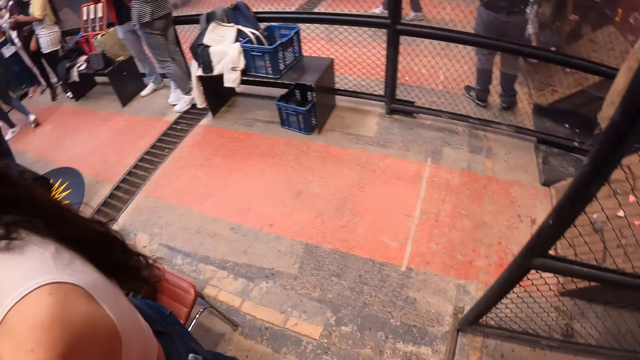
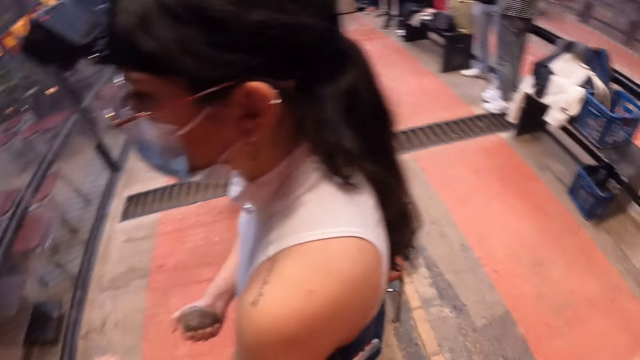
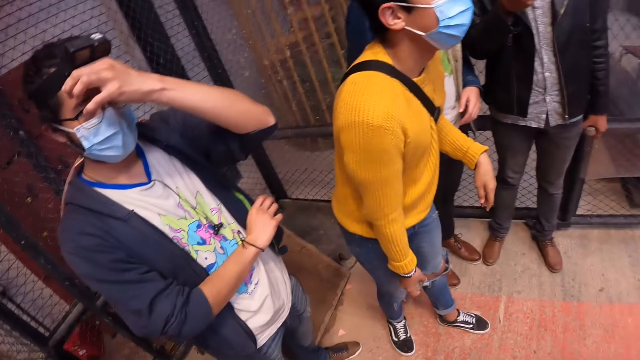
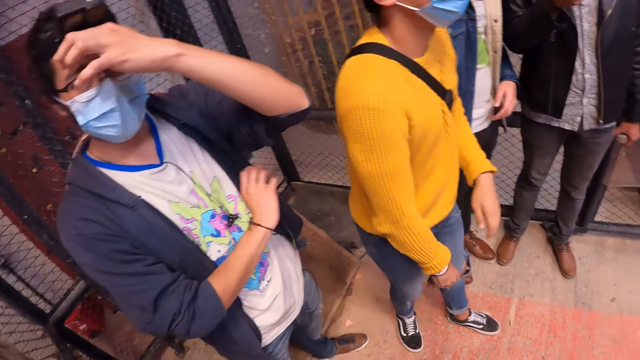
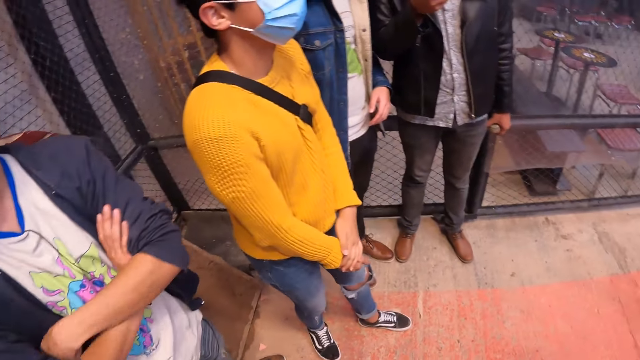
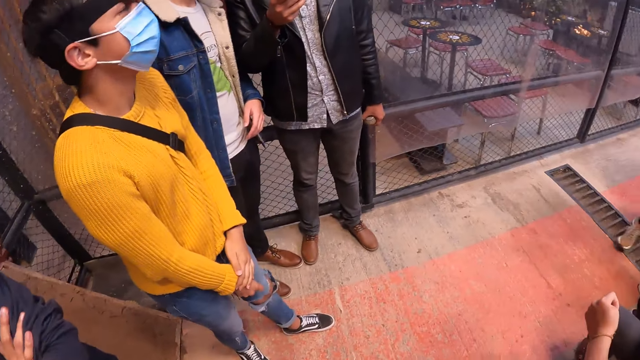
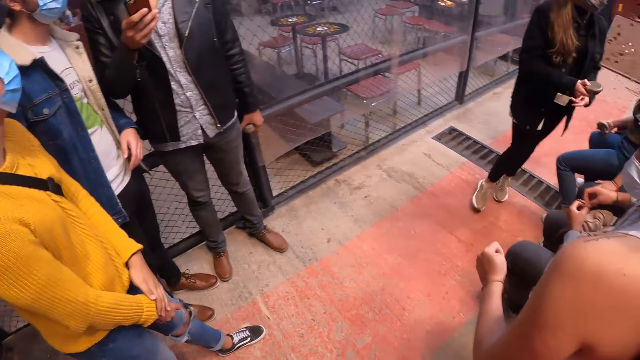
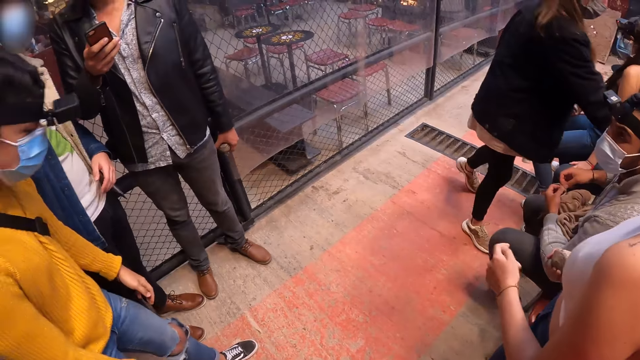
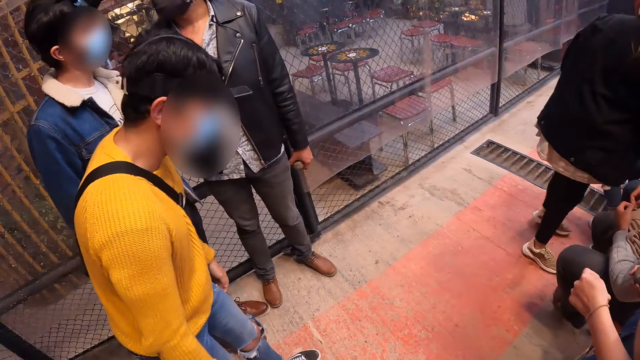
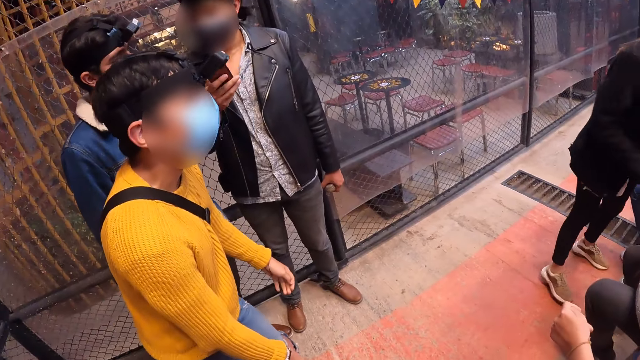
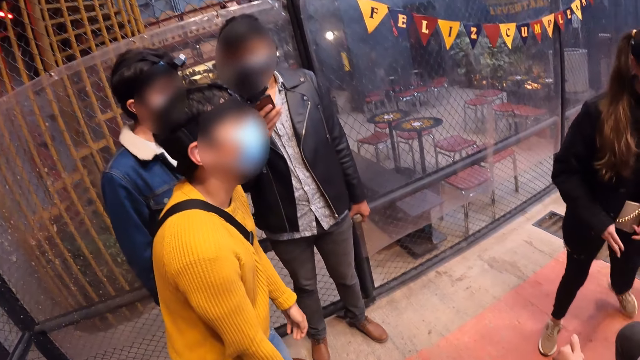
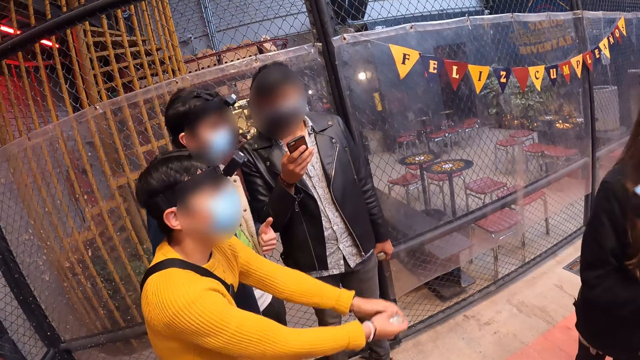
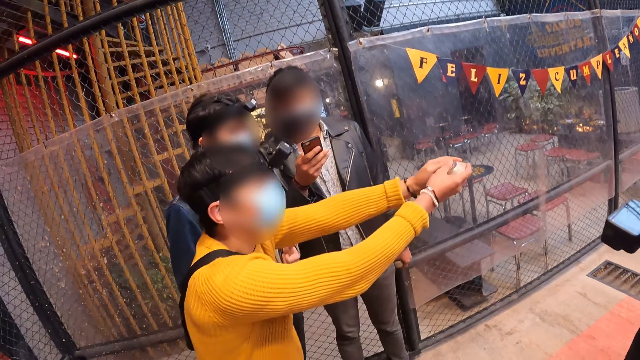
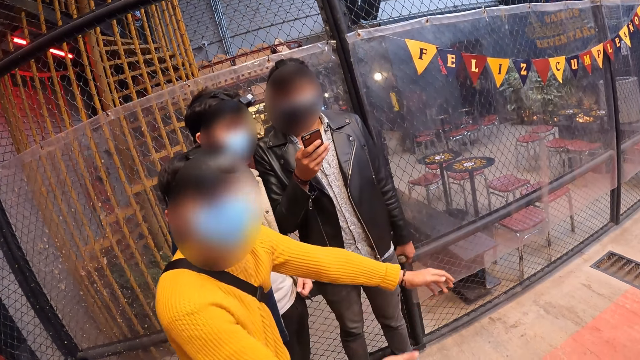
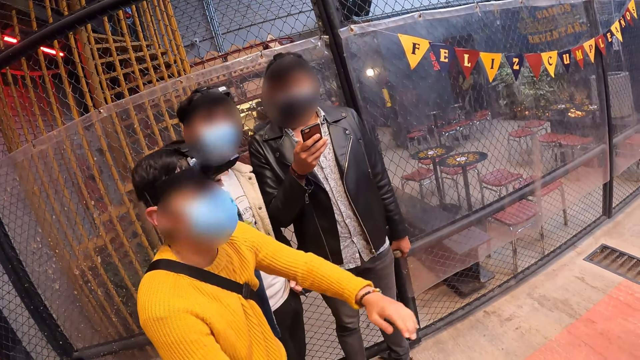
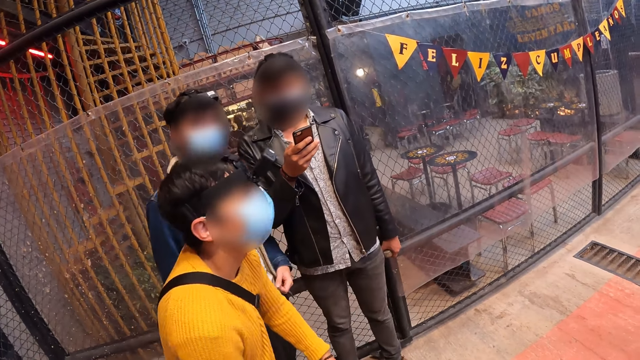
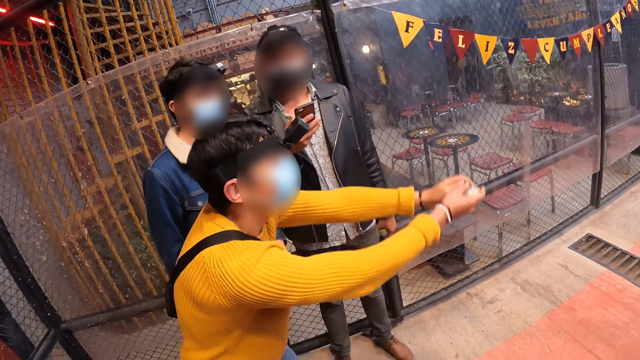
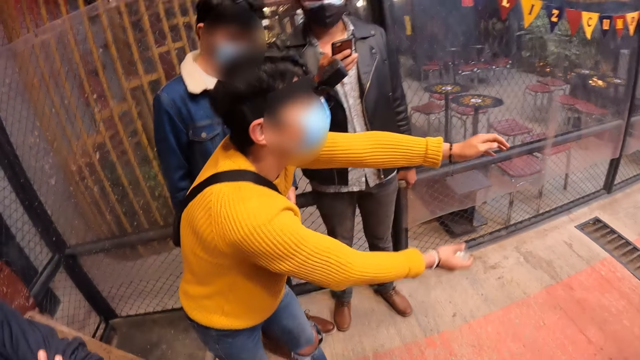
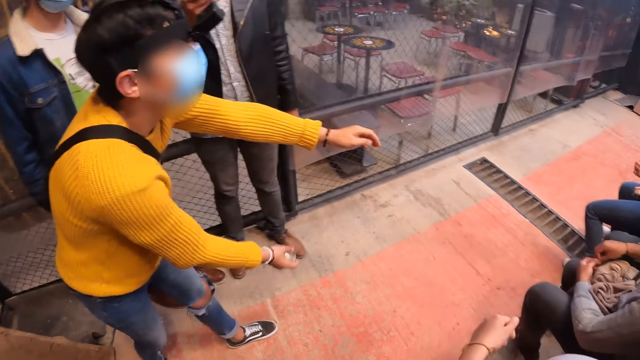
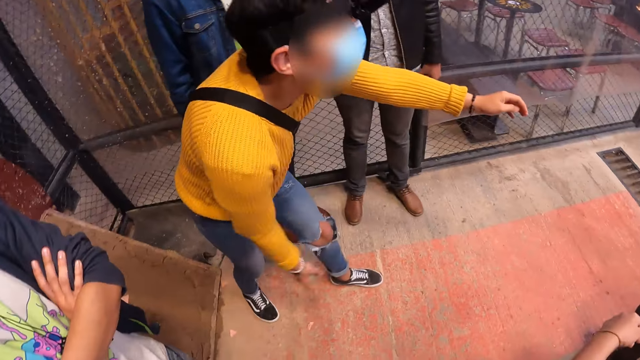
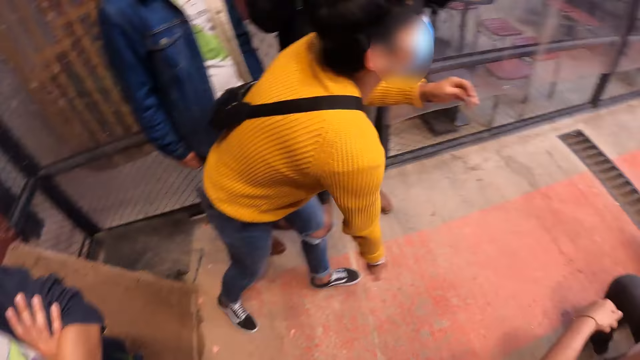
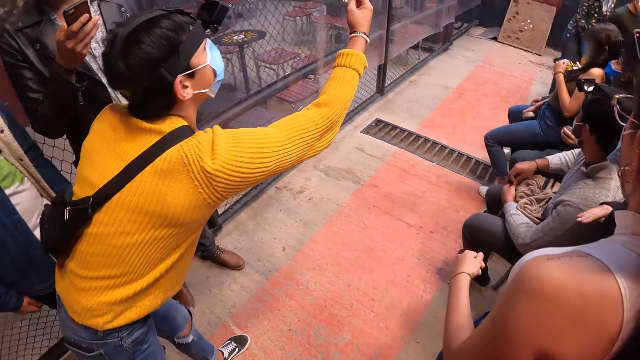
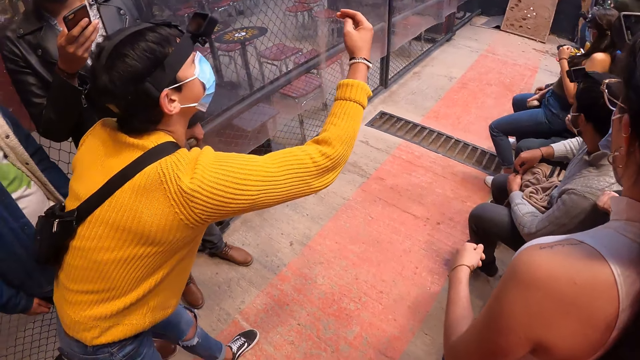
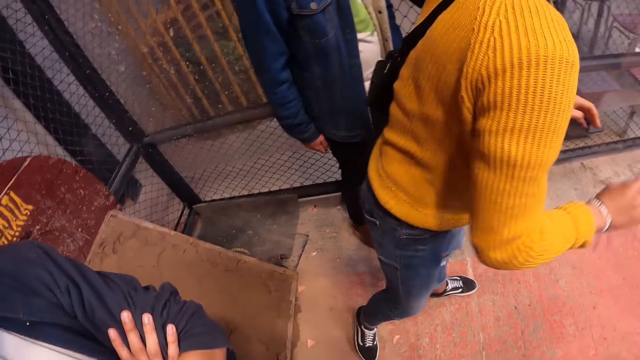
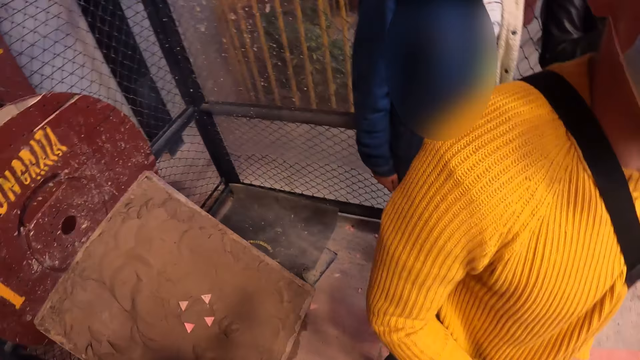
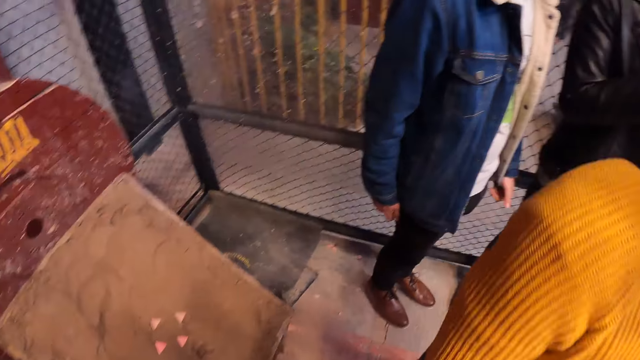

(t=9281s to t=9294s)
A man touches a camera on his head with his left hand. Another man touches his right hand with his left hand. The first man folds his arms on his chest. A third man interacts with a phone in his right hand. A woman drops a stone in her right hand on the bench. The second man touches the stone in his right hand with his left hand. He touches the stone in his right hand with his left hand again. The second man throws the stone in his right hand towards the board on the floor.

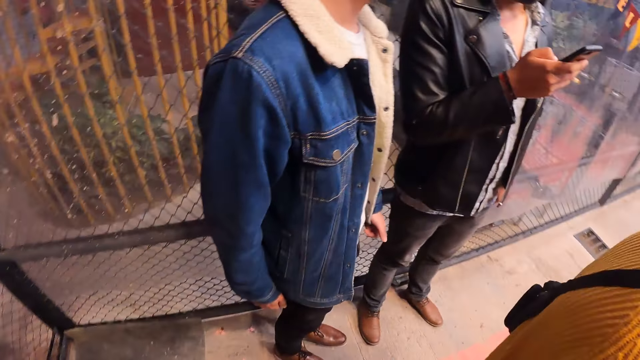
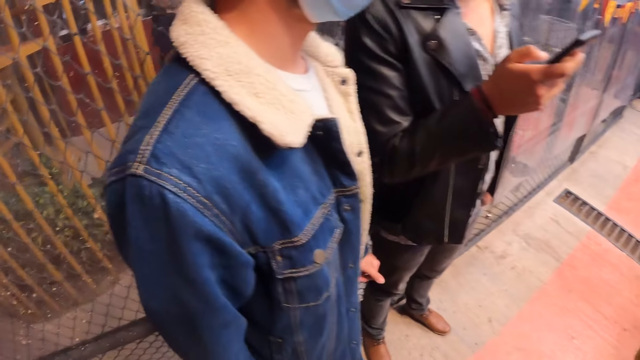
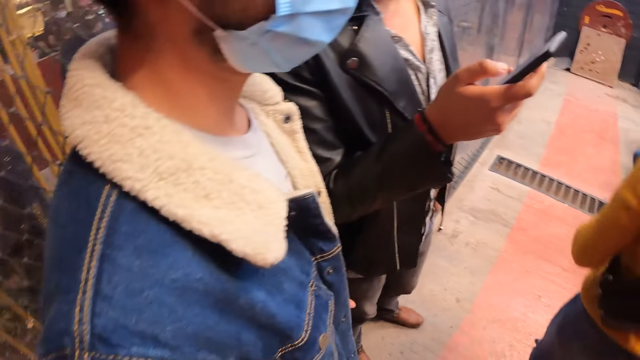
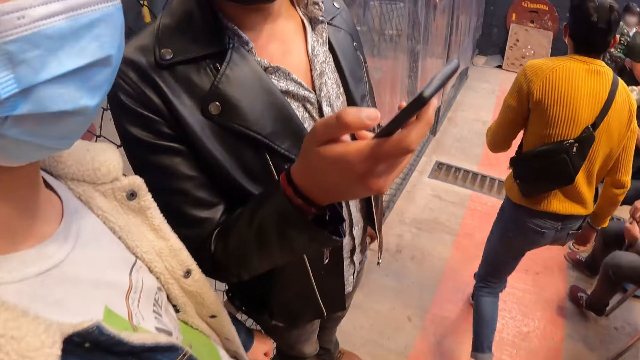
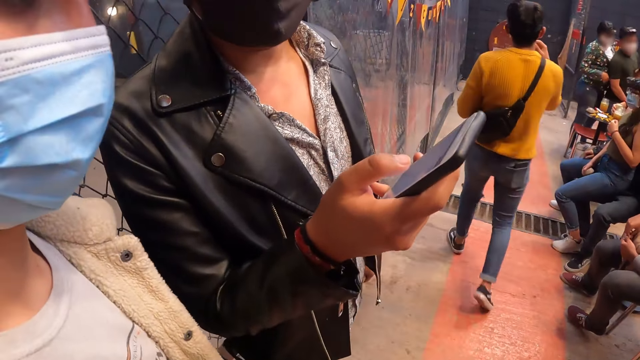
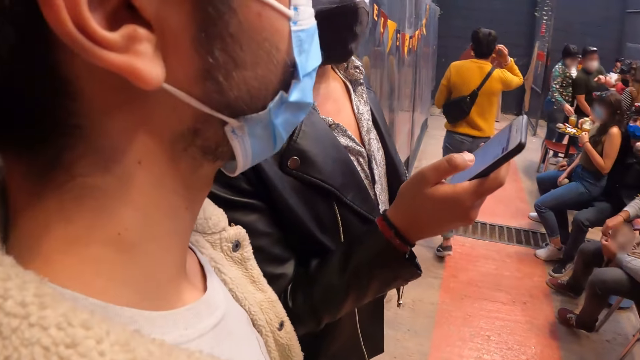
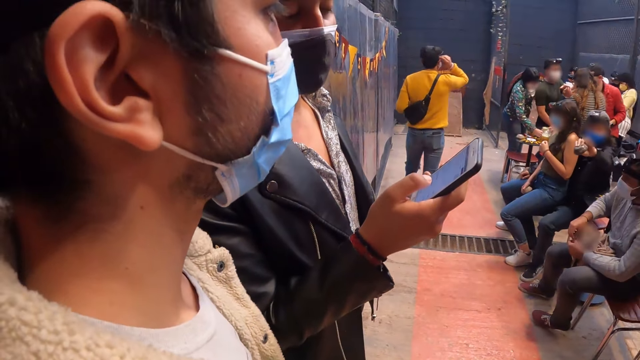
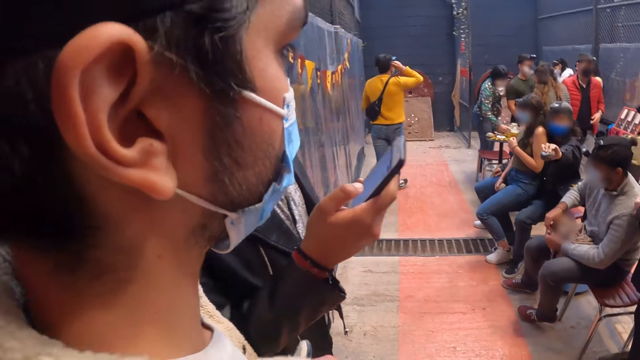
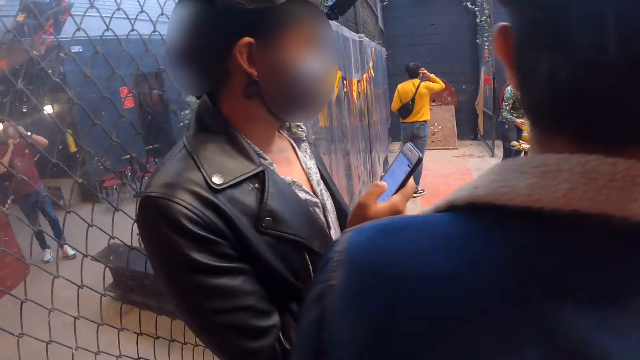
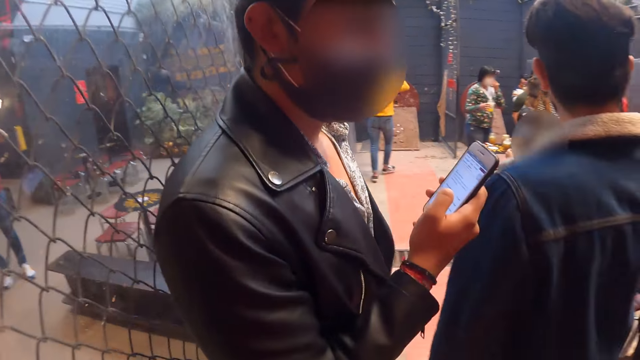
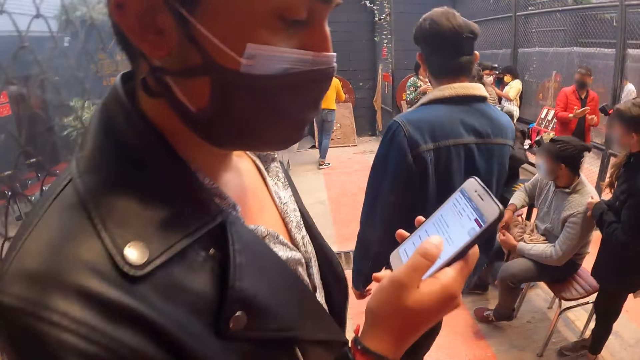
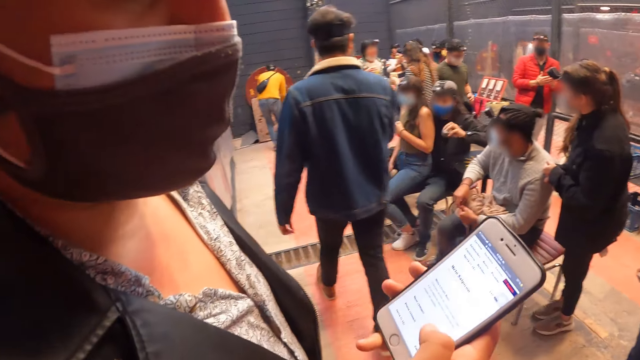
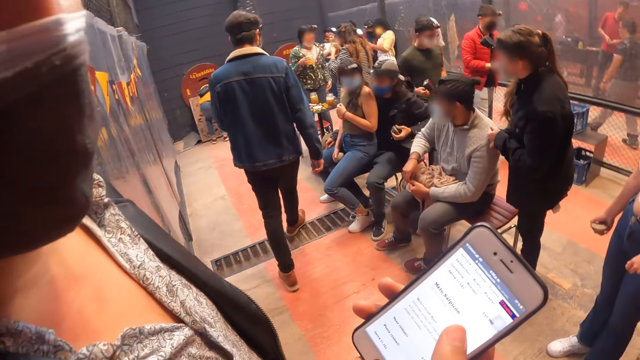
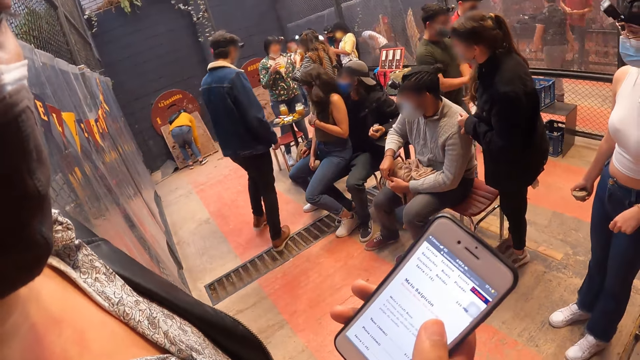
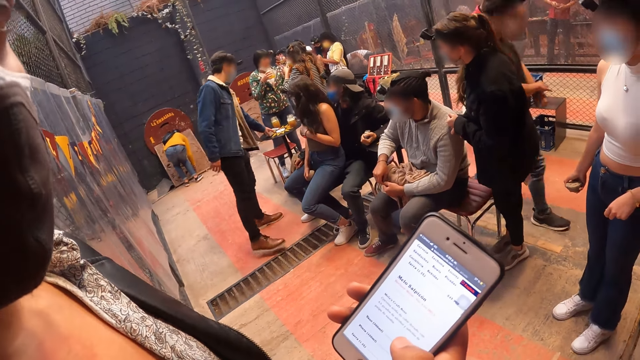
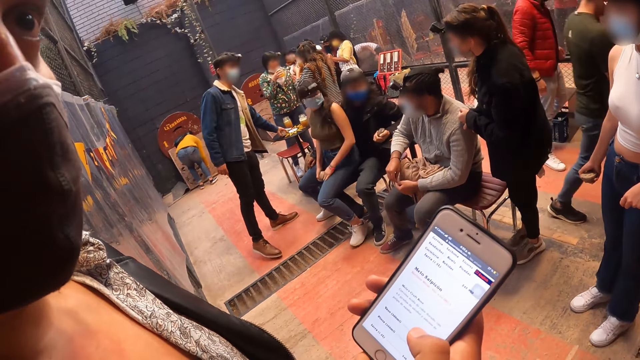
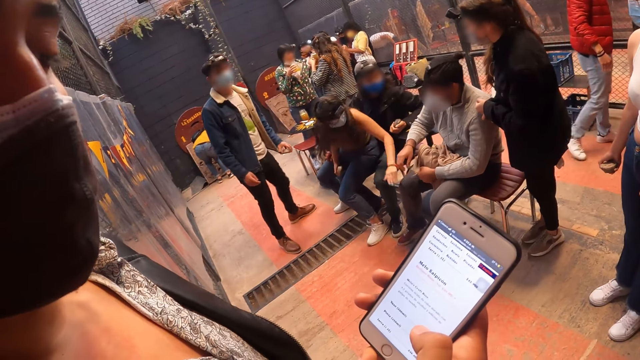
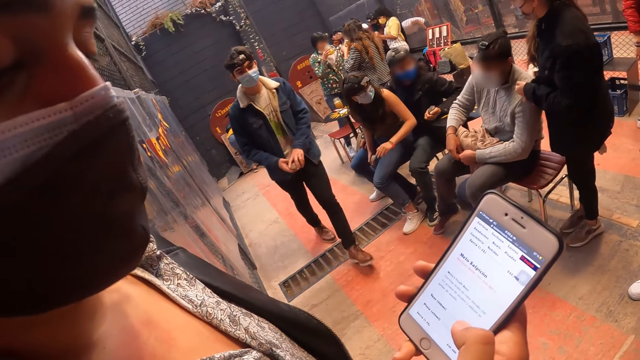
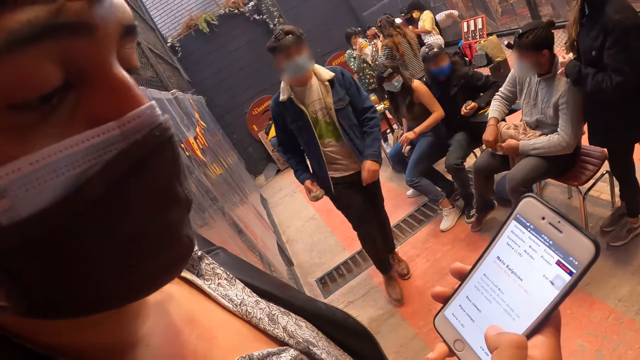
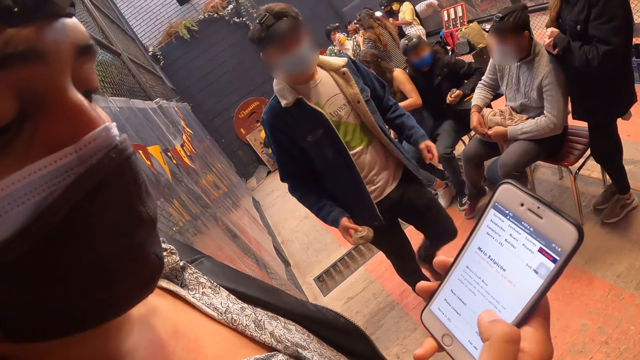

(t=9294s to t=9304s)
A man walks towards the board on the floor. He touches his right ear with his right hand. Another man walks towards a table. A third man fiddles with the jacket on his legs with both hands. The first man touches the board on the floor with both hands. The camera wearer looks at a person's phone. The second man takes a stone from the table with his left hand. A woman hits the third man's right knee with her left hand. The second man walks towards the camera wearer. He passes the stone in his left hand to his right hand.
